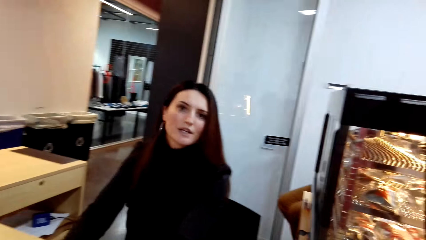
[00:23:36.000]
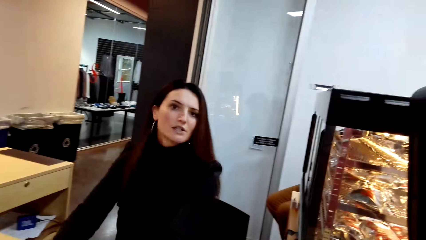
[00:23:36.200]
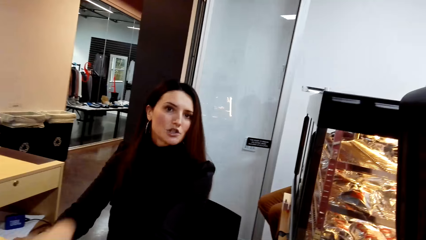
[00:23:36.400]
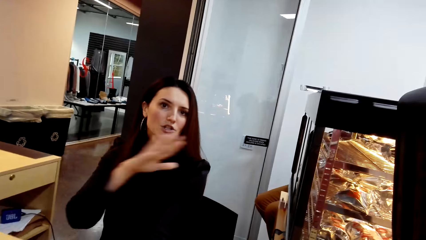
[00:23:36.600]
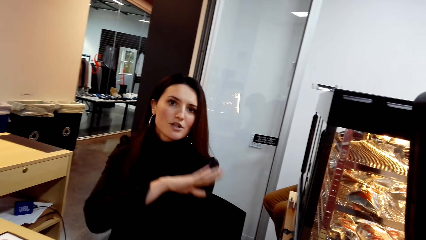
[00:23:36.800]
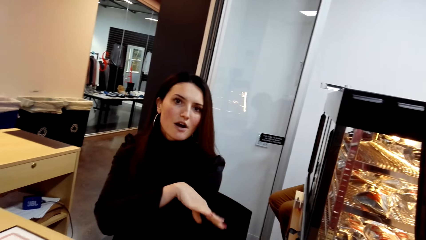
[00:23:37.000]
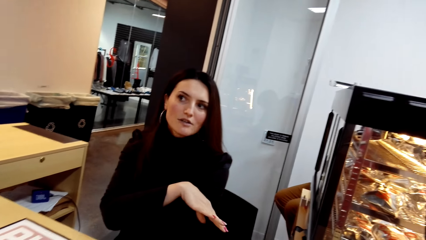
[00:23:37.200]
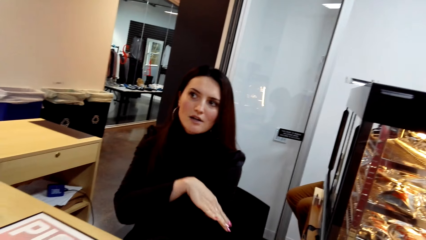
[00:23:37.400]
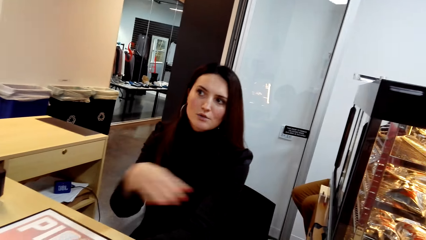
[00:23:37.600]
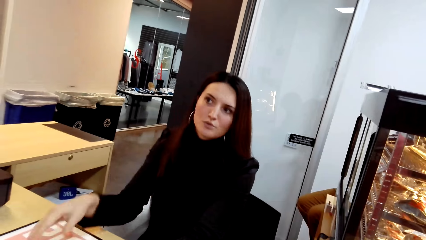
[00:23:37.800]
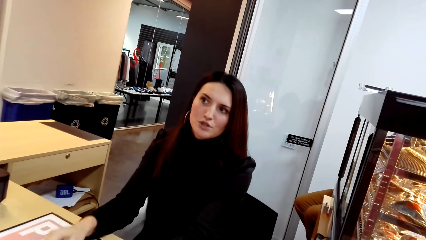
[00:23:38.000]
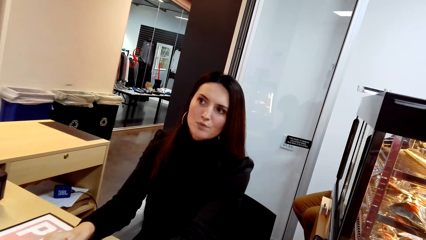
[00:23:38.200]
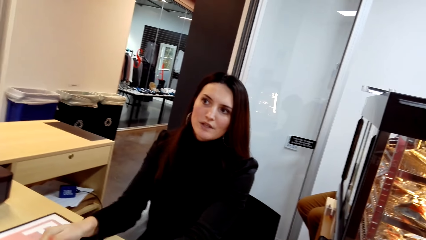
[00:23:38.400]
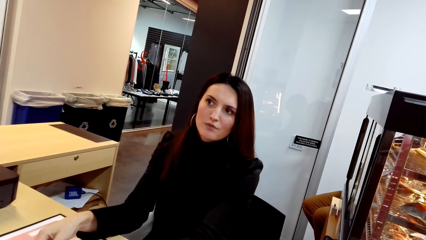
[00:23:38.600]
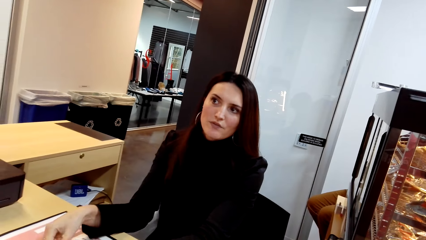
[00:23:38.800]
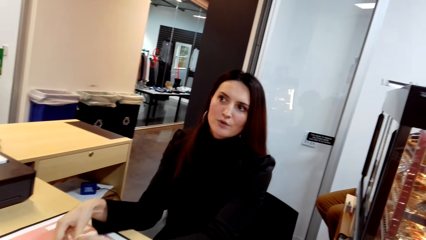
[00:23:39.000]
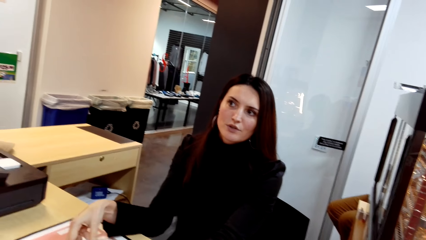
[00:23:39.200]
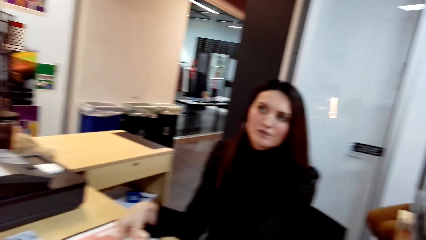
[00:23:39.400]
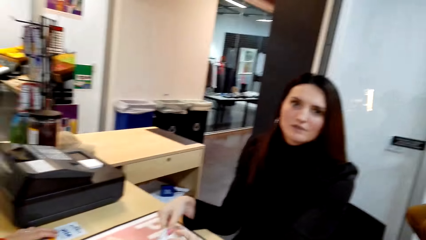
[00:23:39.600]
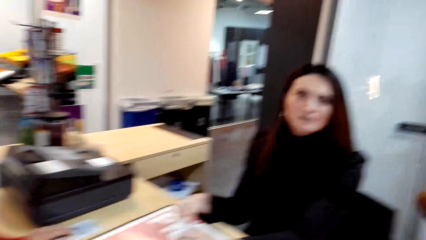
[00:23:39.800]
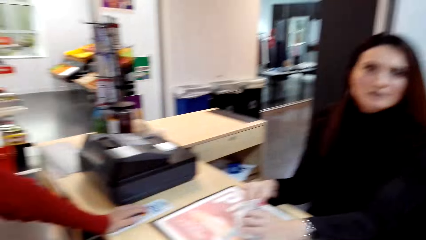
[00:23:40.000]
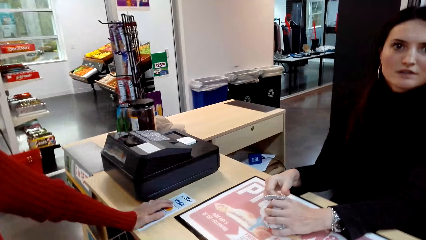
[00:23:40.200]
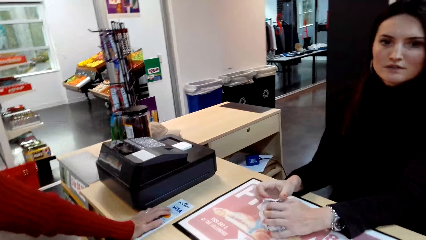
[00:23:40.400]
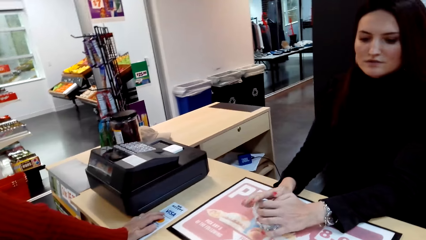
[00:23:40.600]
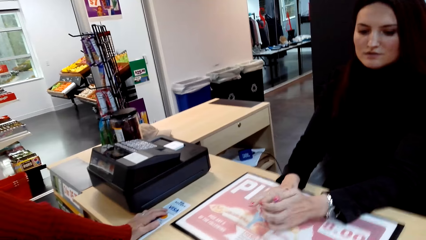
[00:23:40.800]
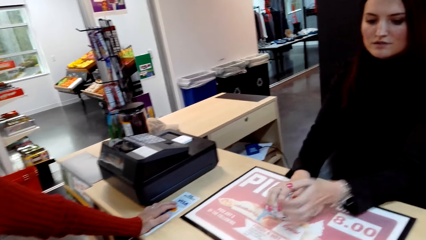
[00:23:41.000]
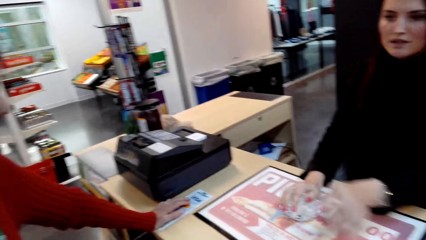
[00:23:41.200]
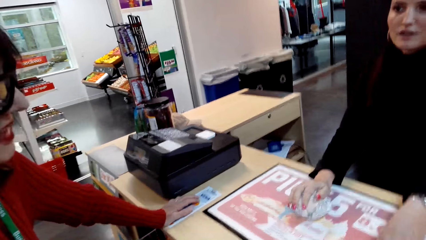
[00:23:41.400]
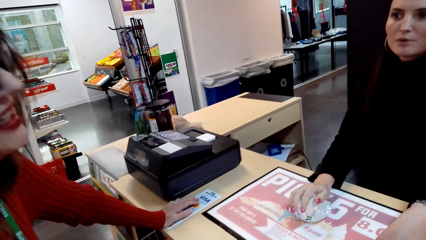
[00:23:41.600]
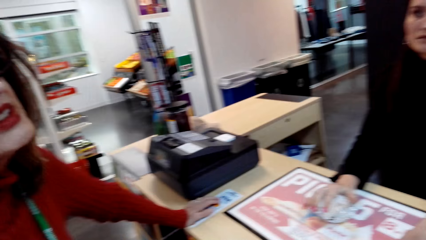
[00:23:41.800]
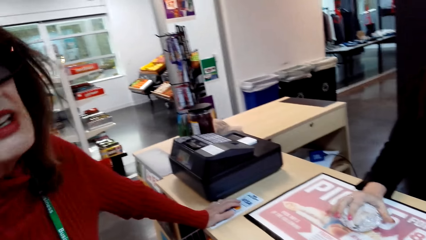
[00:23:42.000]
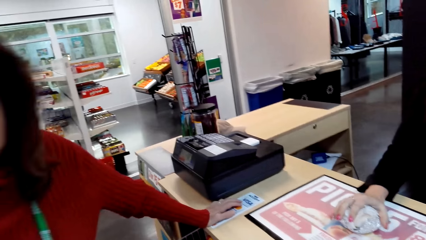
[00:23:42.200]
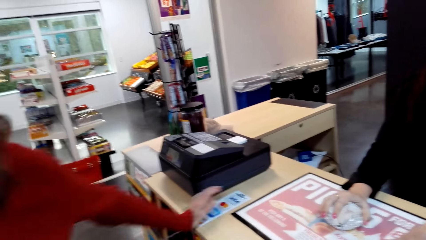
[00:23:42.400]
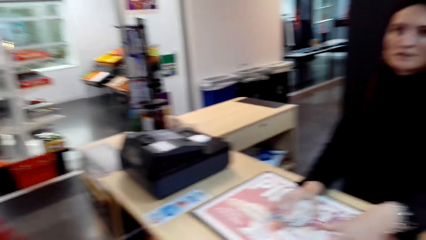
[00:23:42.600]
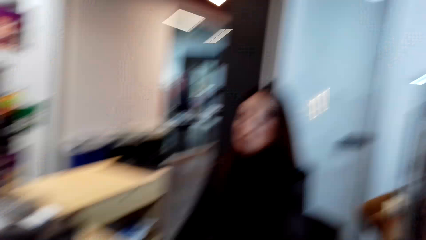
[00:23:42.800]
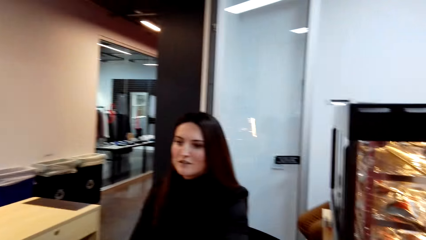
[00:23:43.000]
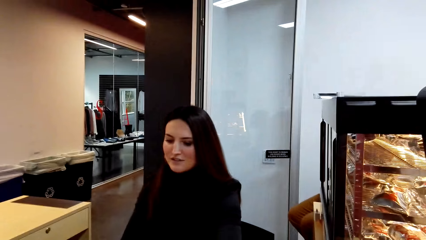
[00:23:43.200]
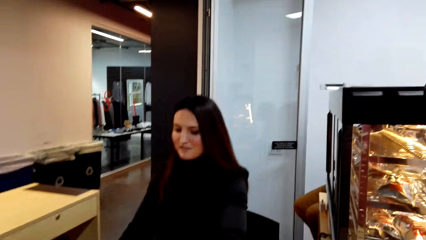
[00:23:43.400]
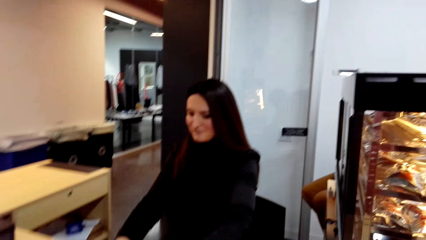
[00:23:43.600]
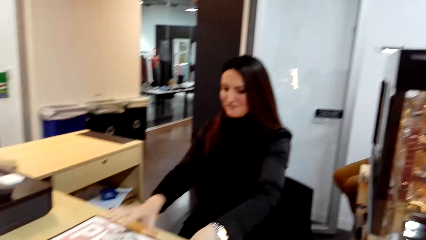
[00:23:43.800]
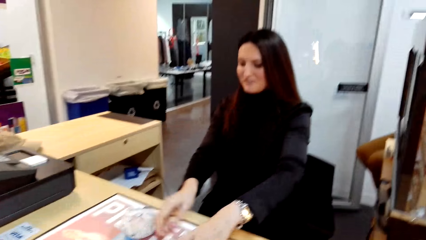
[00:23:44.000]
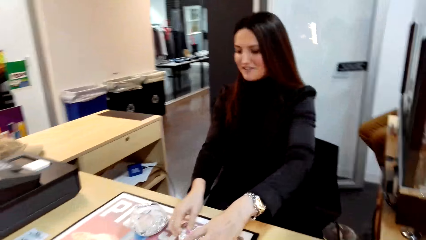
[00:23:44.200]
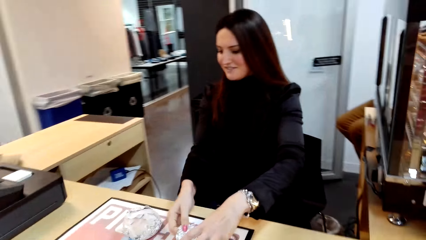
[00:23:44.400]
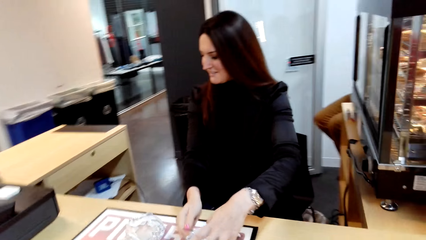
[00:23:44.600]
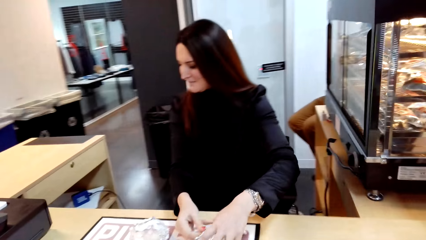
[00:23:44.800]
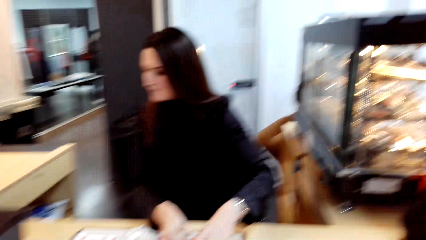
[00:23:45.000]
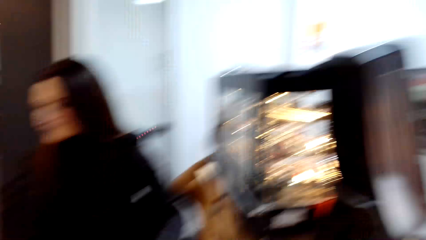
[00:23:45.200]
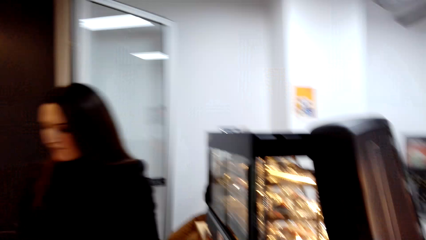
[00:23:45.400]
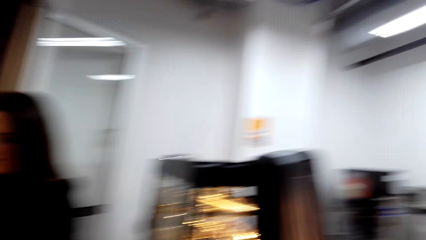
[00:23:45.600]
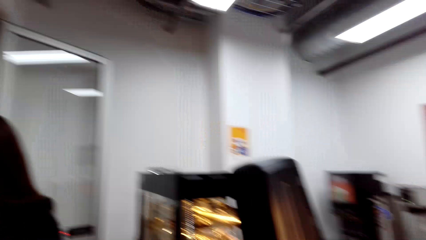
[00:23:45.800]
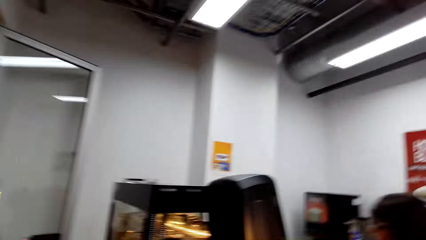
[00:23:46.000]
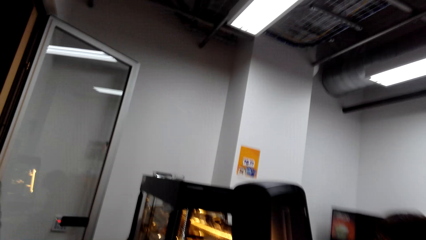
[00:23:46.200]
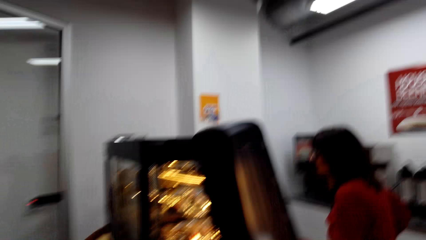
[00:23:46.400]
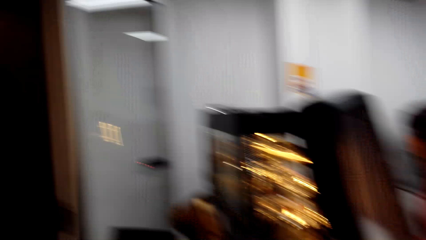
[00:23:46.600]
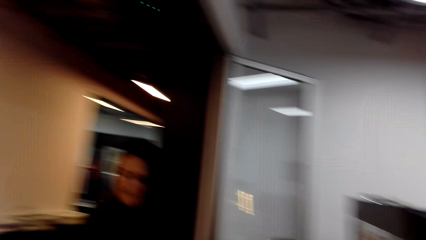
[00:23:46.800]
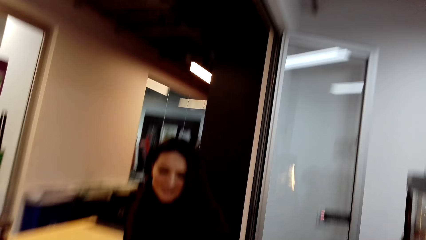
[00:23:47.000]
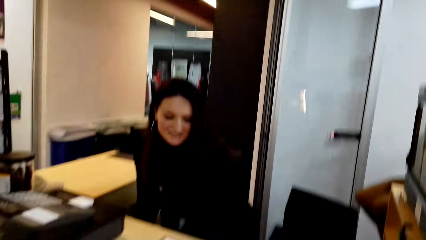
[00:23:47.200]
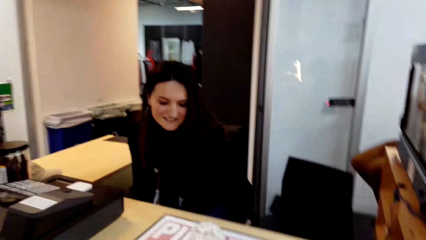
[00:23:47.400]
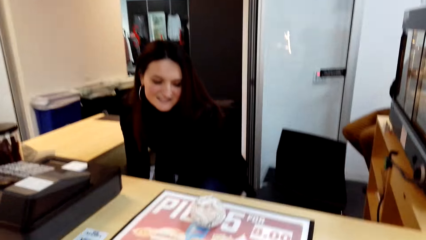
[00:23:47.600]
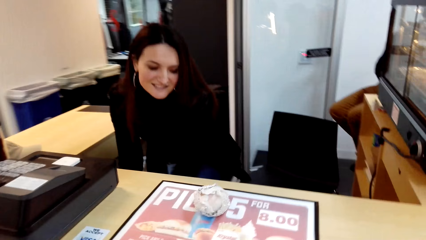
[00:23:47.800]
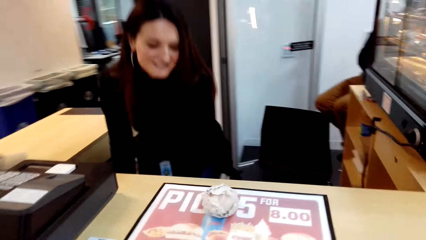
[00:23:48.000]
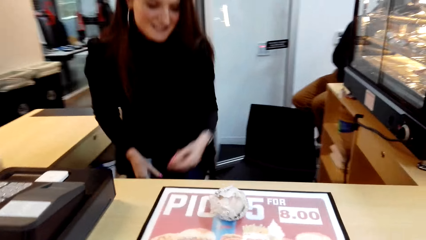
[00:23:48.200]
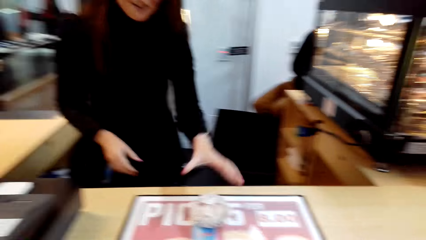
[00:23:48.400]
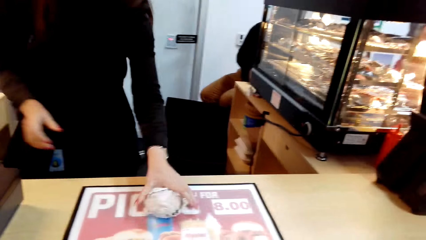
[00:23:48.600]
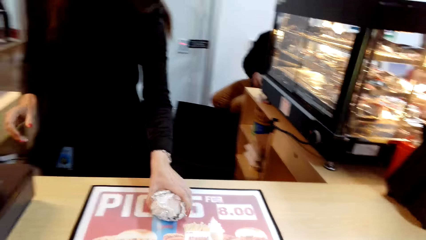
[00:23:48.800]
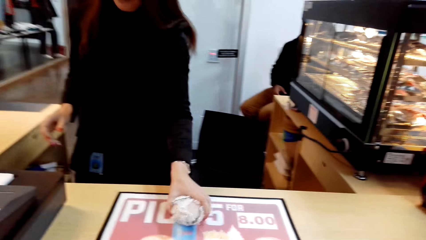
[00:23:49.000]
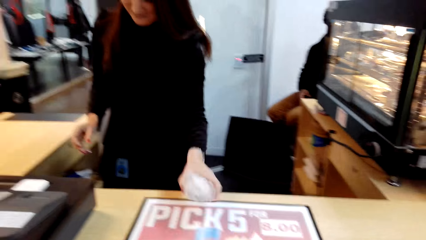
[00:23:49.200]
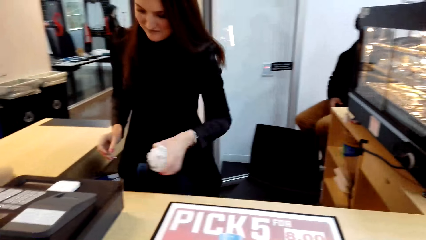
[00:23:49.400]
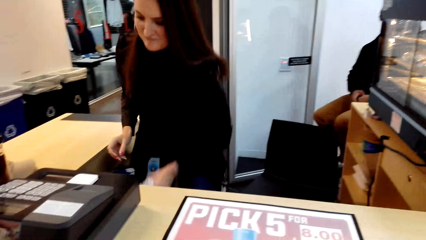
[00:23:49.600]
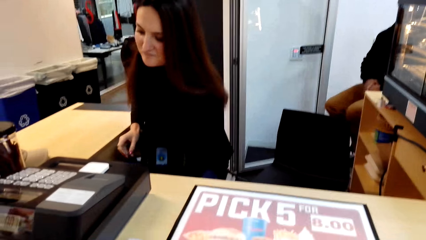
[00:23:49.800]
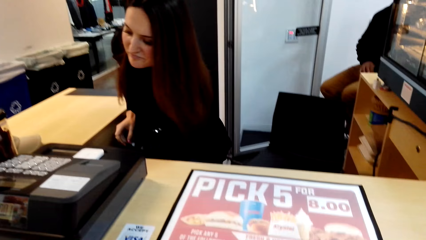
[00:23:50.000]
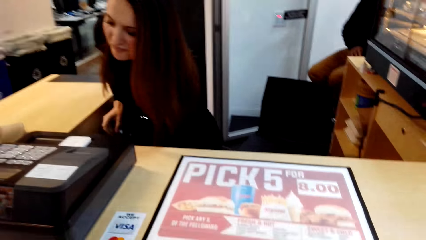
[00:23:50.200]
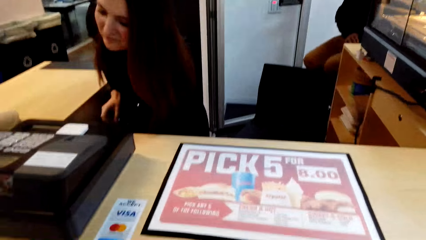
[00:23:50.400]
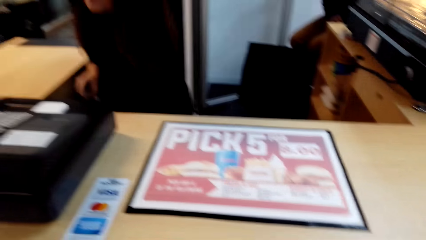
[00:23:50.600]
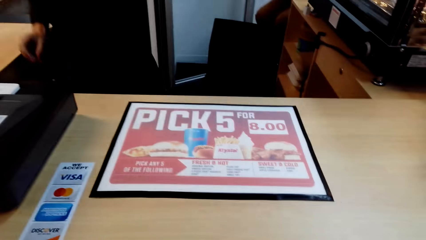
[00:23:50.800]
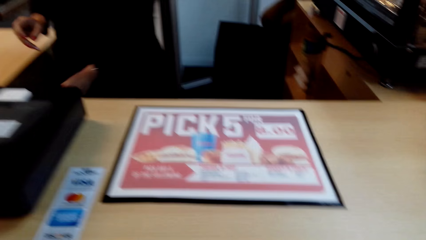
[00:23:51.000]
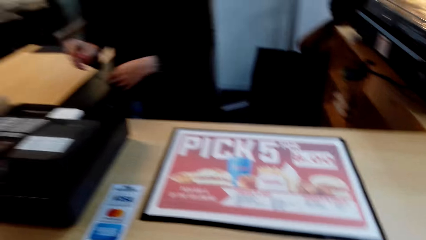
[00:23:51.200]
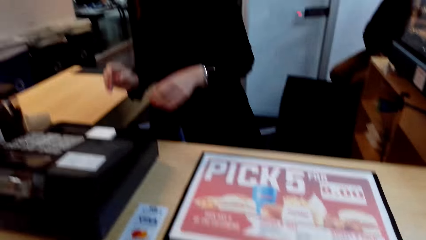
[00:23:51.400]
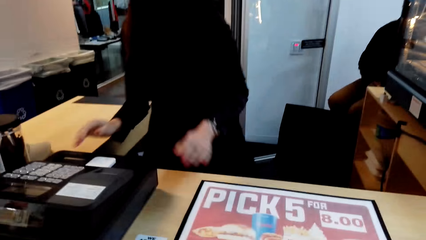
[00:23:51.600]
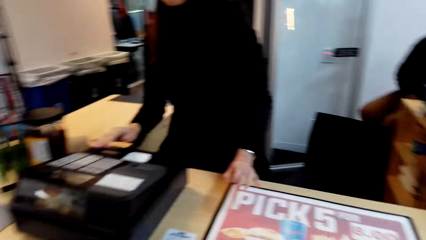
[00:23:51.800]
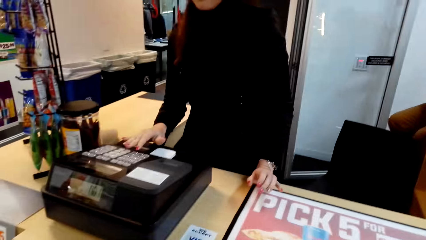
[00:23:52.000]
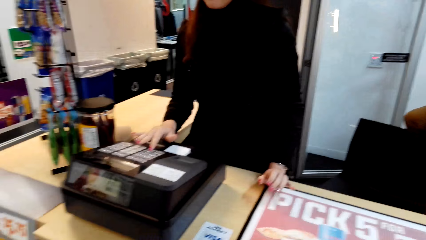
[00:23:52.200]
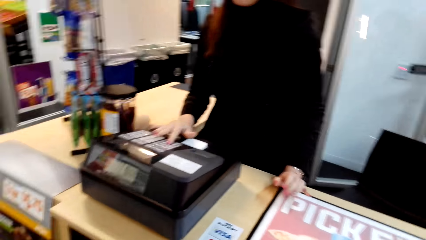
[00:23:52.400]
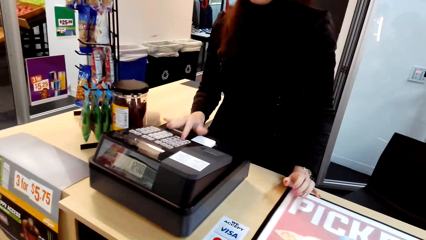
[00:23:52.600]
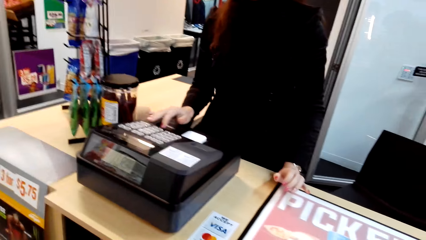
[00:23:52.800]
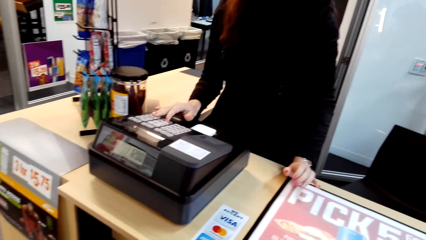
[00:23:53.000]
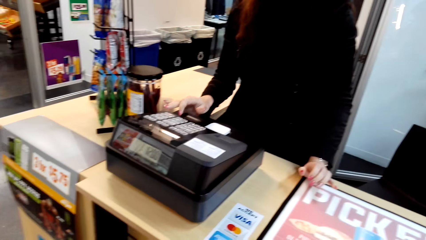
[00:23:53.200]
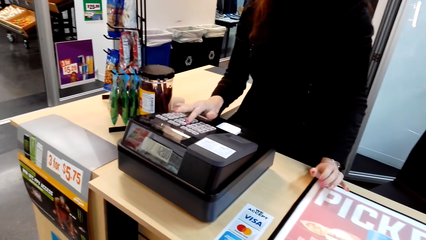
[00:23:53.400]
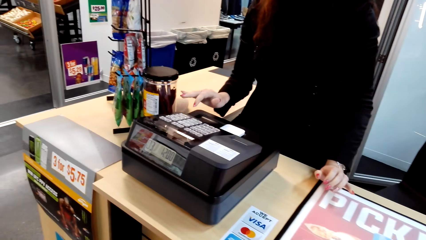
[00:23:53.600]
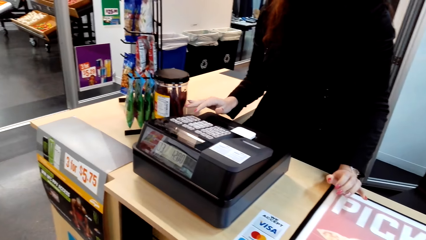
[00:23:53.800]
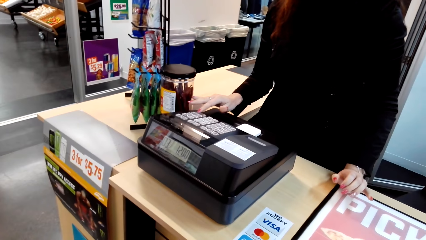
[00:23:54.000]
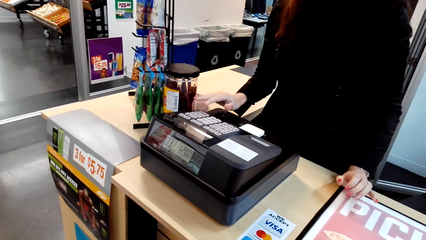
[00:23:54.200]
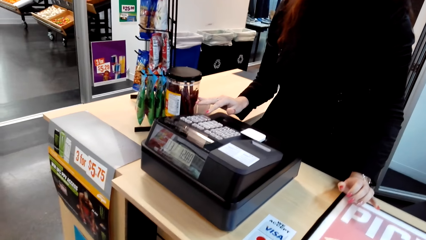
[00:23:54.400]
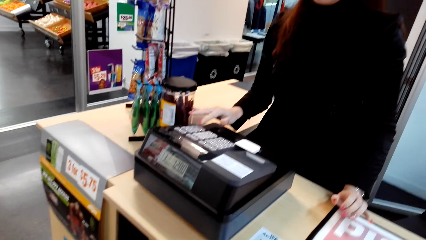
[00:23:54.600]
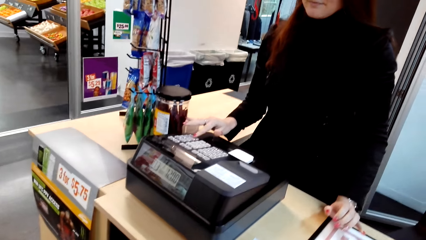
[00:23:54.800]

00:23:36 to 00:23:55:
A woman makes a hand gesture. Another woman converses with the camera wearer. The first woman picks a snack. A person puts something under the counter desk. The first woman operates the receipt machine.
